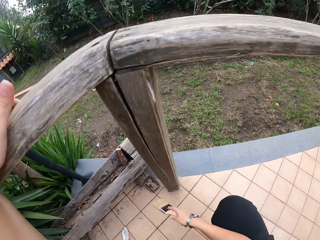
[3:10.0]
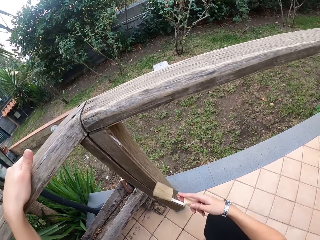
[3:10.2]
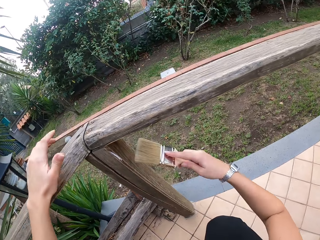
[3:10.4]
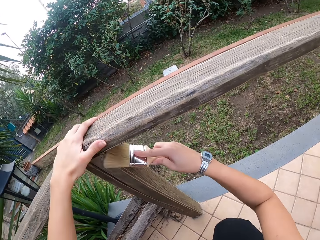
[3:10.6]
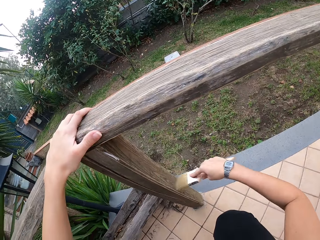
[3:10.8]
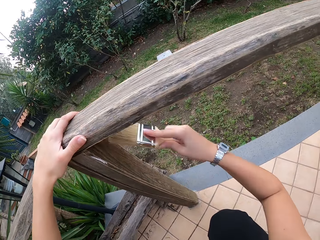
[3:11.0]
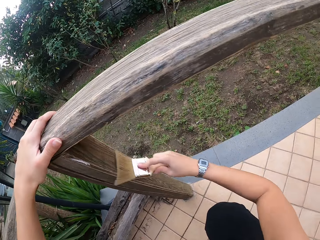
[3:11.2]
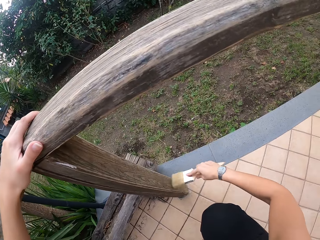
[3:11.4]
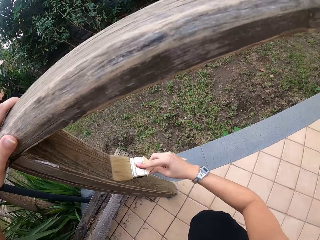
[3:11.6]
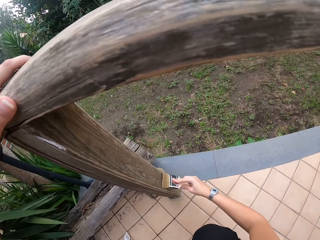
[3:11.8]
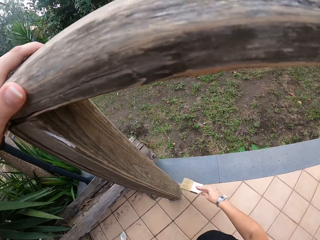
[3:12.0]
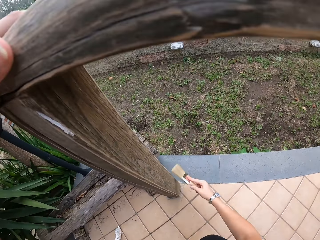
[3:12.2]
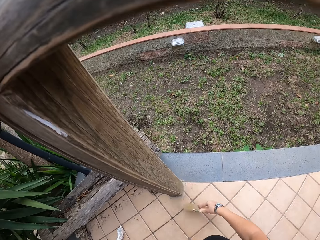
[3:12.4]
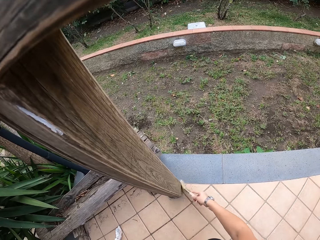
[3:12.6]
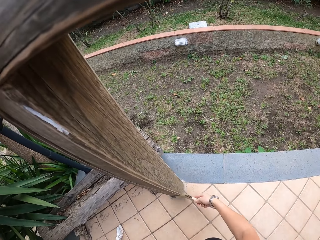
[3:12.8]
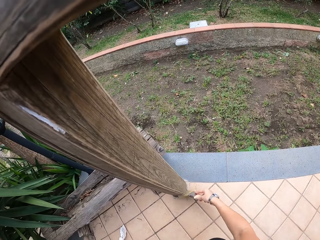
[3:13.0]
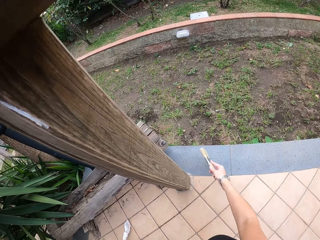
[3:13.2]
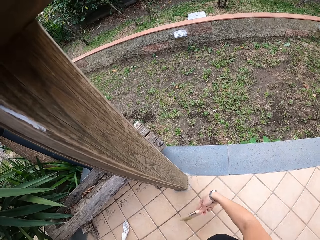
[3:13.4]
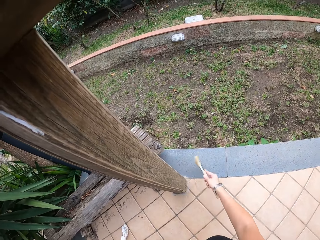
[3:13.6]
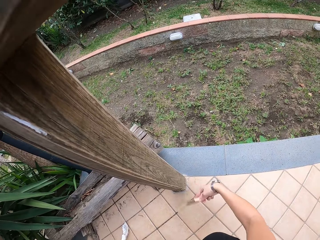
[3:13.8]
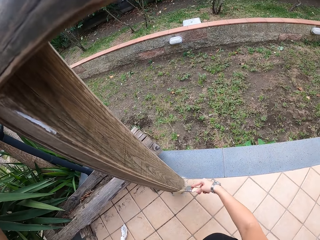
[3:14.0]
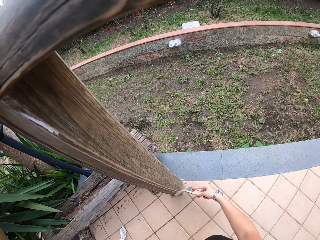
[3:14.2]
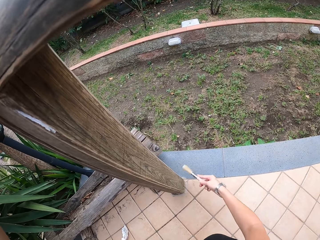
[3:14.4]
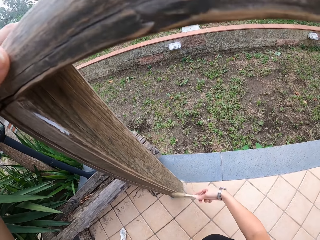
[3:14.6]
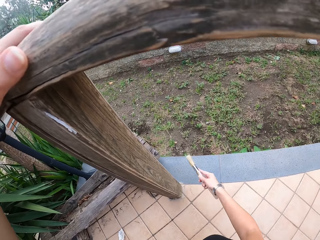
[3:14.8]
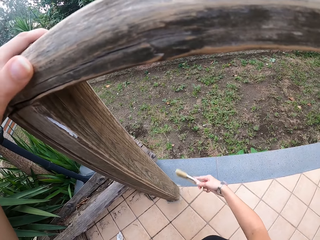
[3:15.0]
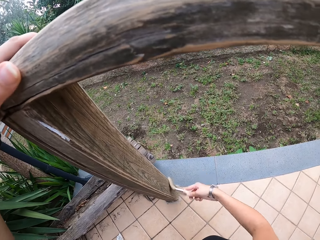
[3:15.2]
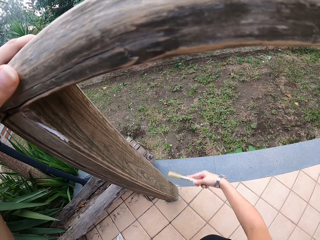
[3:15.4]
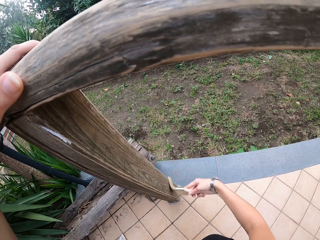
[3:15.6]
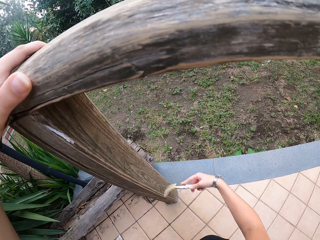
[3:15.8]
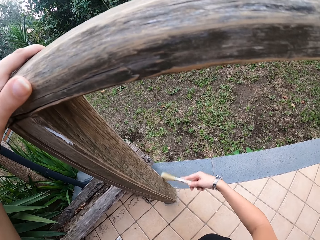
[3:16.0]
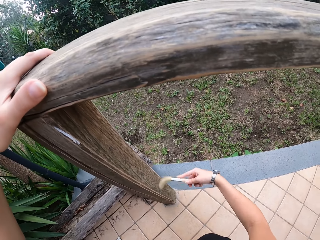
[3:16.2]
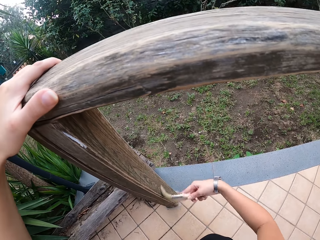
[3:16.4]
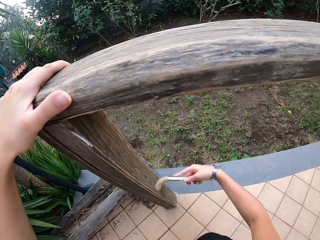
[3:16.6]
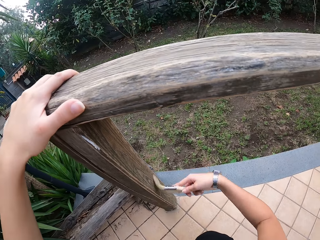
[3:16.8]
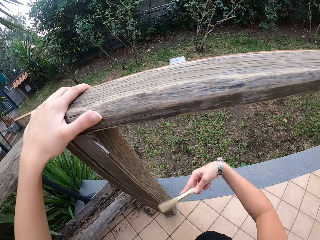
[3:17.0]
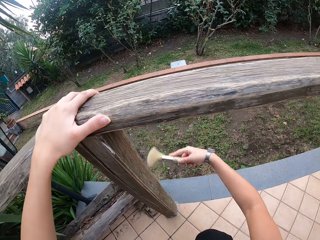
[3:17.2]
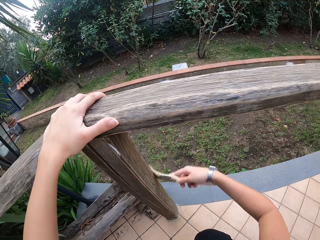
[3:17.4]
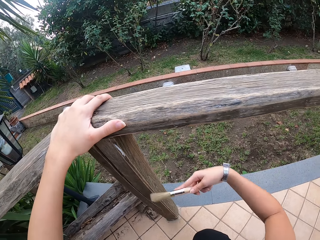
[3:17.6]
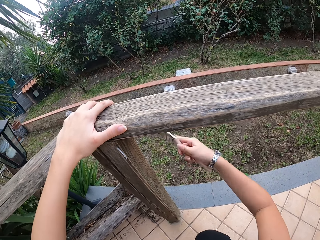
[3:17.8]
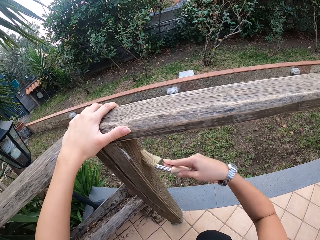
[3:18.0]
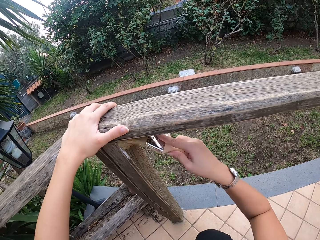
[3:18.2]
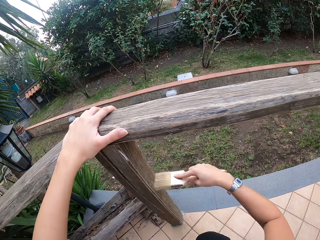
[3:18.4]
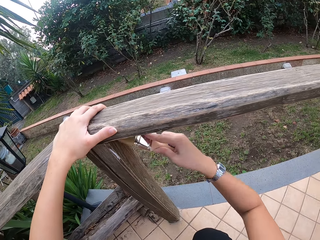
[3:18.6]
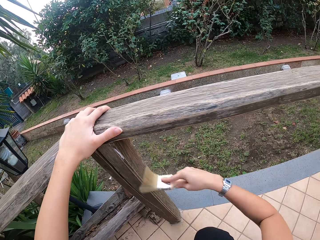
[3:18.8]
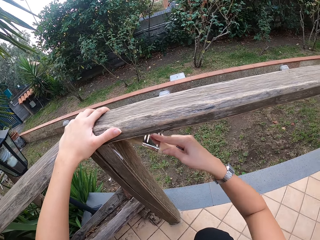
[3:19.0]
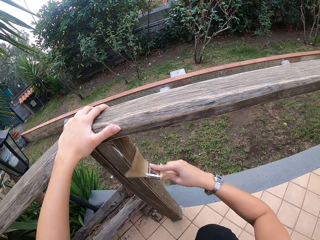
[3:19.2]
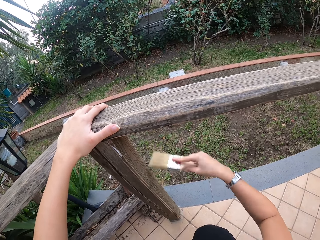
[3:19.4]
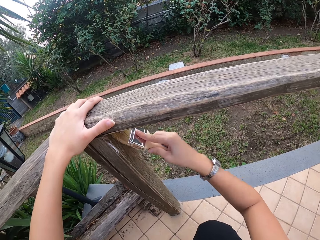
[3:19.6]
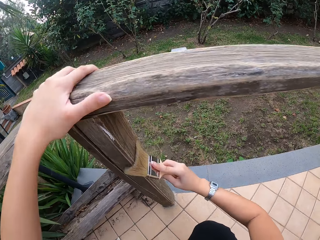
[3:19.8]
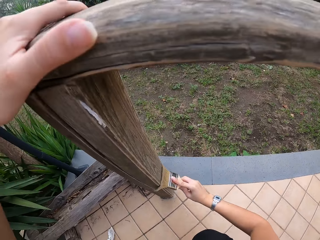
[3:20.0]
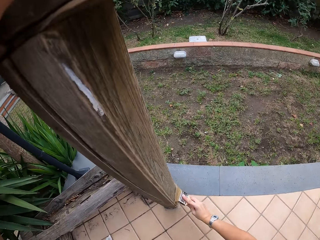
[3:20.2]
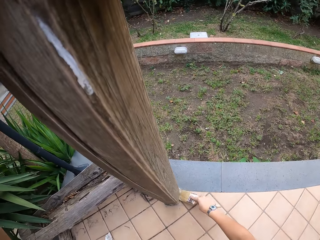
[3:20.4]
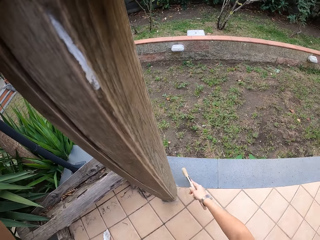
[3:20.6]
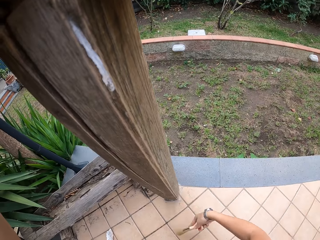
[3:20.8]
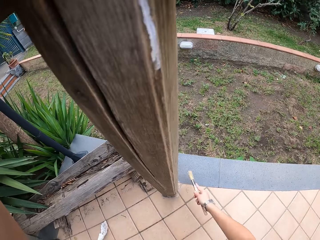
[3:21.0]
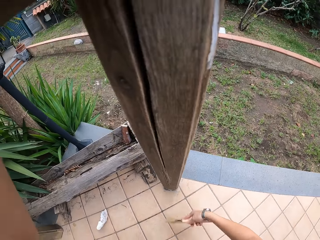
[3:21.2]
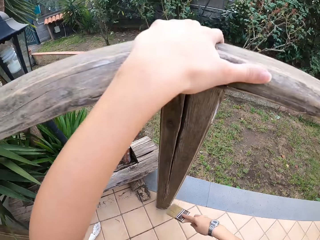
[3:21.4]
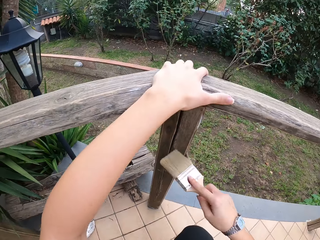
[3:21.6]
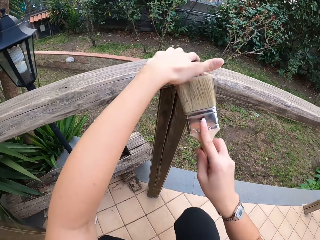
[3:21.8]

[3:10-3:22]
The camera wearer moves the left hand. They brush the wood with a paintbrush.

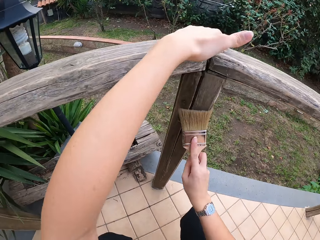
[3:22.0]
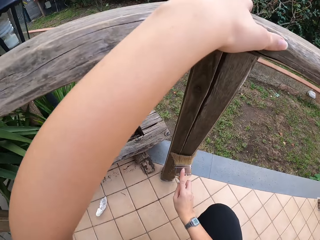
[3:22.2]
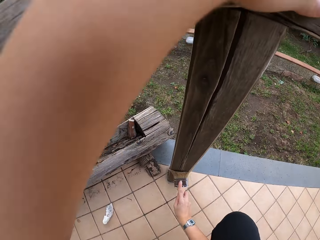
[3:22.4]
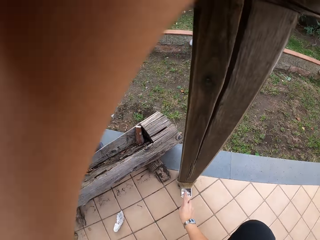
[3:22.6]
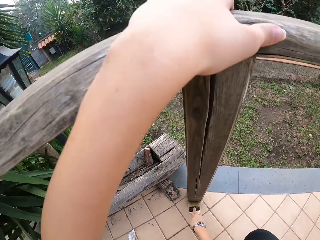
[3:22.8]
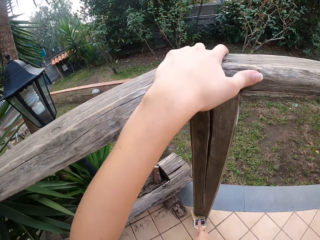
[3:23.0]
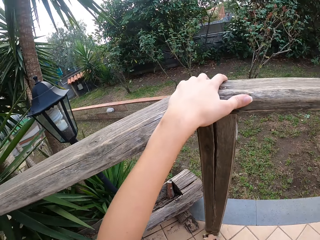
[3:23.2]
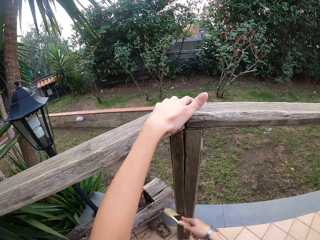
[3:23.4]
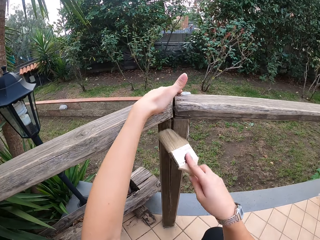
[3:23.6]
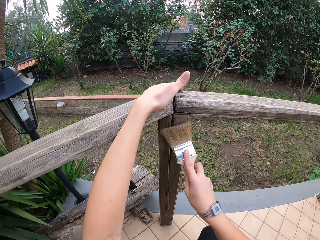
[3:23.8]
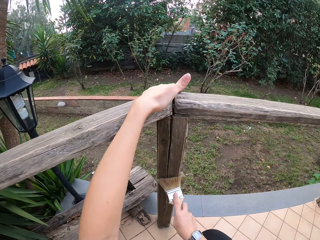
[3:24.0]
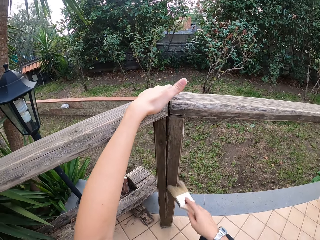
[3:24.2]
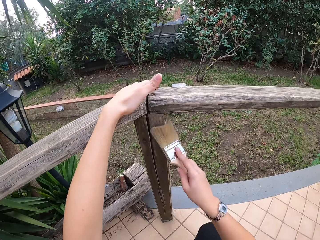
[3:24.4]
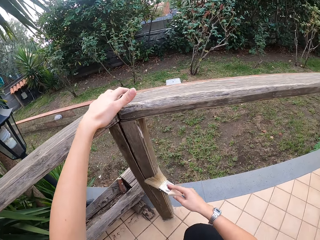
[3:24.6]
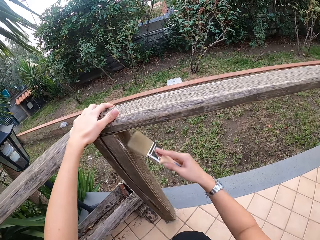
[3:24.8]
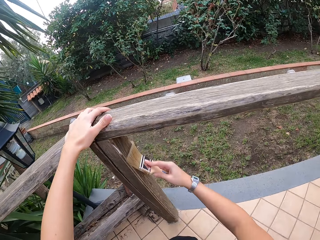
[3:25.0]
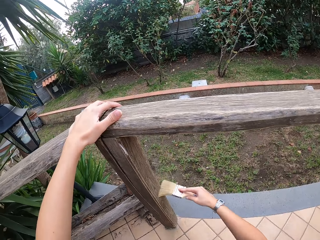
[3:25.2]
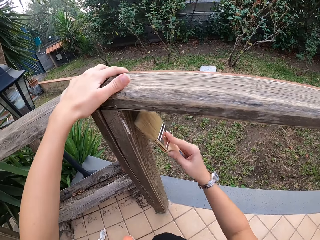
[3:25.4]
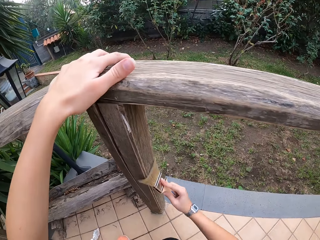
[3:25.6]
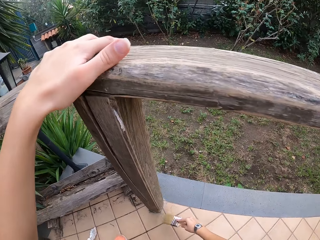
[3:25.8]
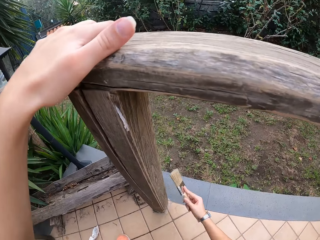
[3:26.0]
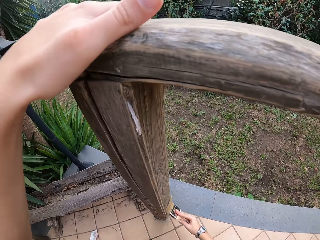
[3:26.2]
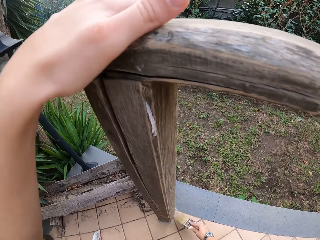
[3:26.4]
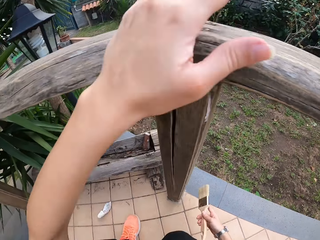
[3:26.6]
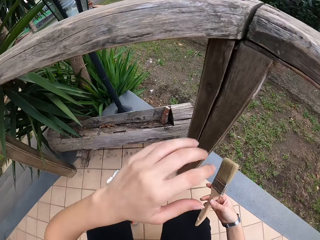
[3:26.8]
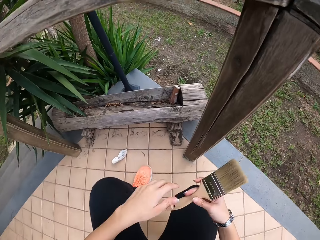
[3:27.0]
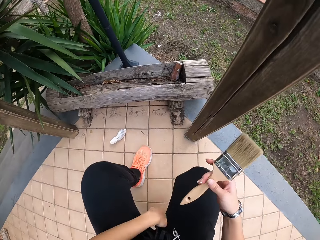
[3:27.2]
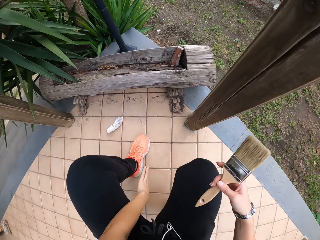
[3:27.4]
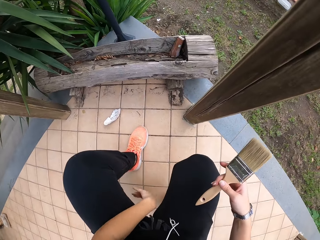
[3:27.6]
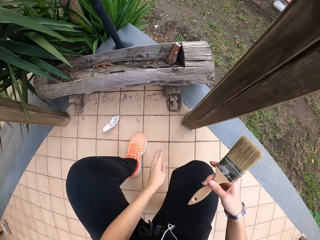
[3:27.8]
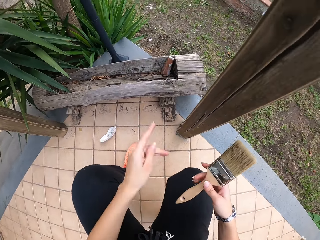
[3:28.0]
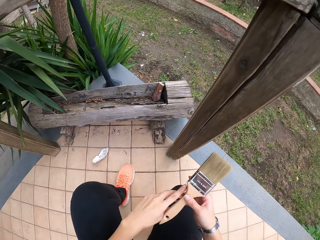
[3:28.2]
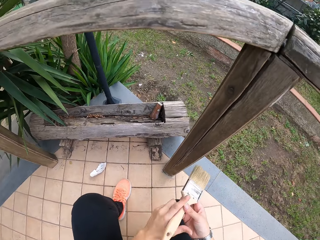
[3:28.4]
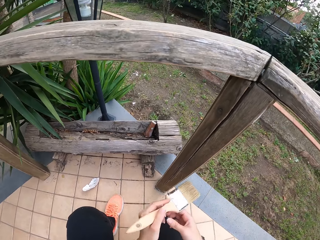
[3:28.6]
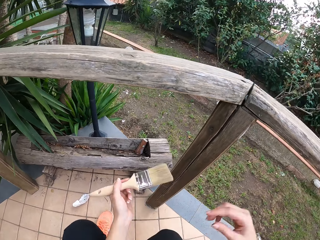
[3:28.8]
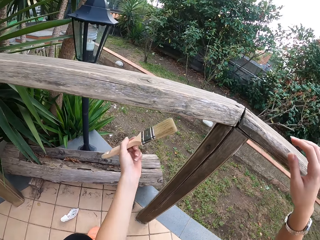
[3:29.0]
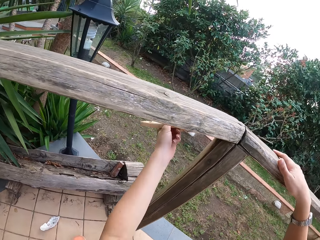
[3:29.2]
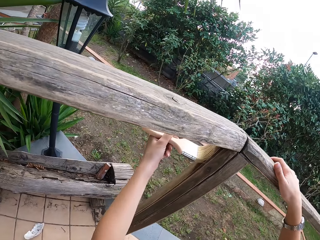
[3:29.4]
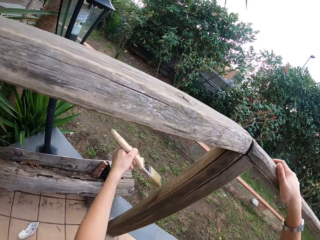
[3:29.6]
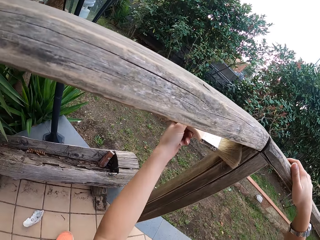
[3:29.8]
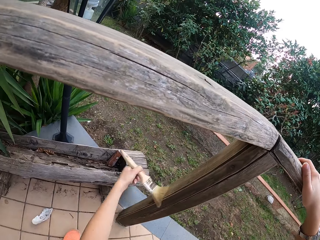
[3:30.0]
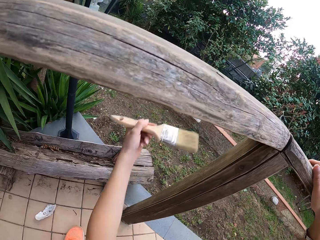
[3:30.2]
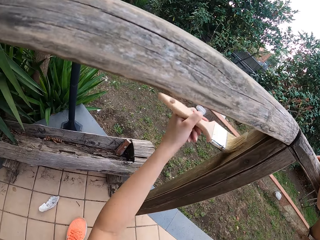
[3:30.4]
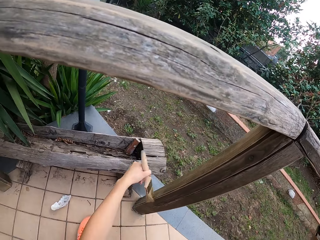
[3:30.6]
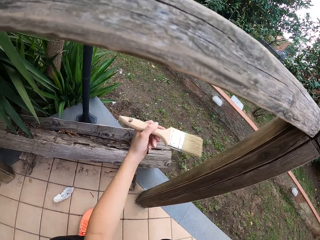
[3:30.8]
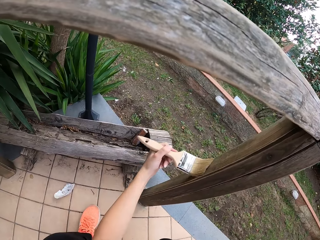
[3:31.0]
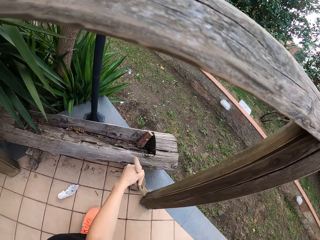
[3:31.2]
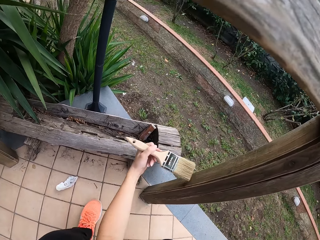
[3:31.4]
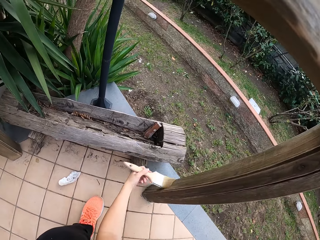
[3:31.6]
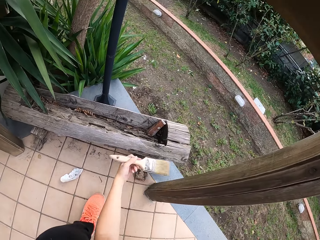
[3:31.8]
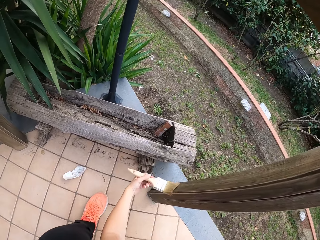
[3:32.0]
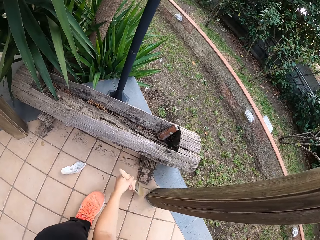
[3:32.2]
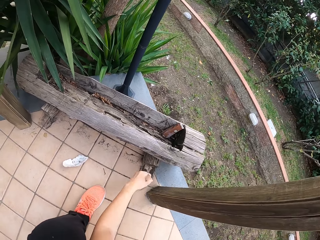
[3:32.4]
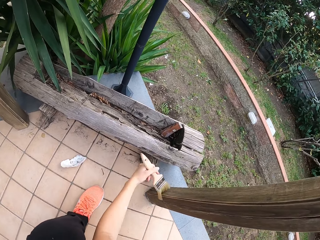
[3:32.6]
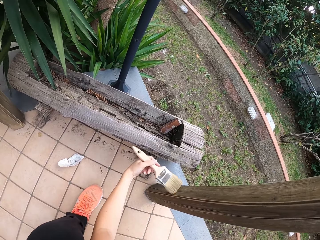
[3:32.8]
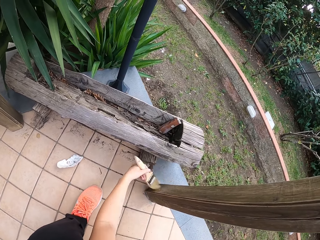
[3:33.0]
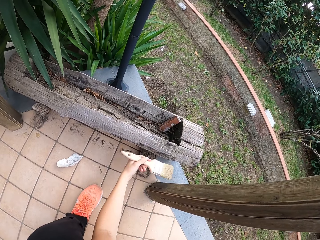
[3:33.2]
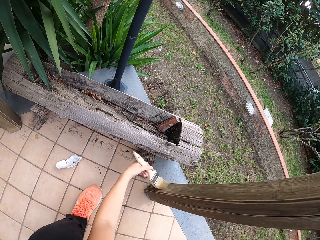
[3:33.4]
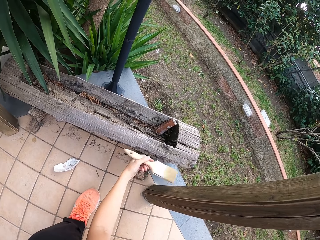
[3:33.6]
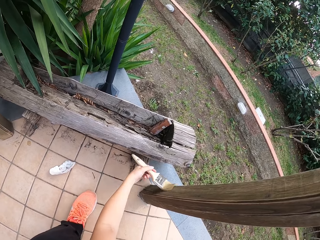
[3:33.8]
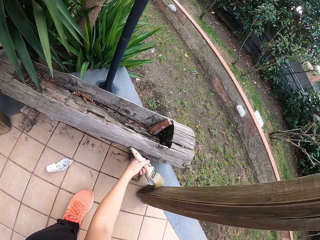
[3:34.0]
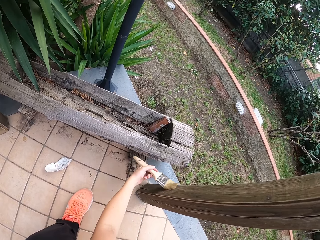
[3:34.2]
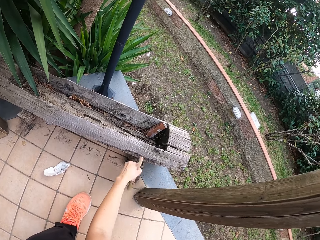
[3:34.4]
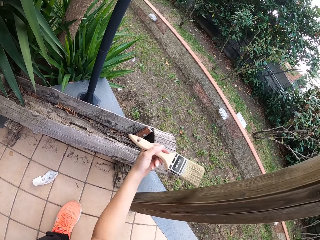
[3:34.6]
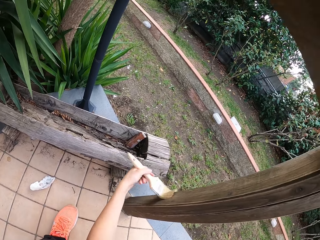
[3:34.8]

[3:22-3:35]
The camera wearer lets go of the wood. She wipes the trouser with the right hand. She transfers the paintbrush to the left hand. She holds the paint brush with her left hand. She lifts both hands. She wipes the wooden handrail with the paint brush in her left hand. She holds the wooden handrail with her right hand.
